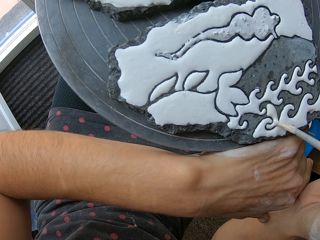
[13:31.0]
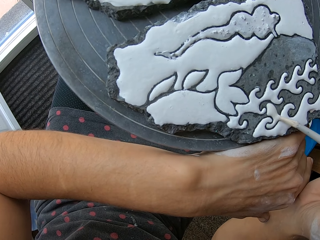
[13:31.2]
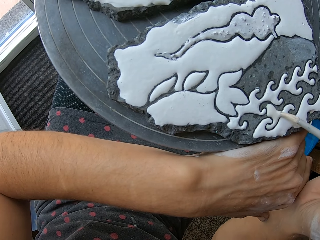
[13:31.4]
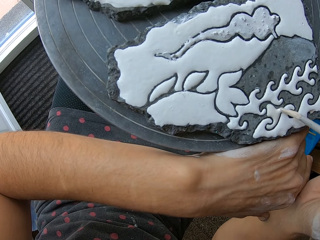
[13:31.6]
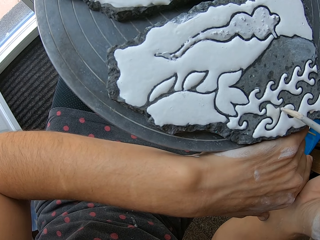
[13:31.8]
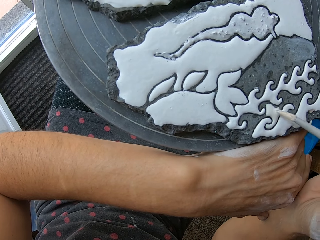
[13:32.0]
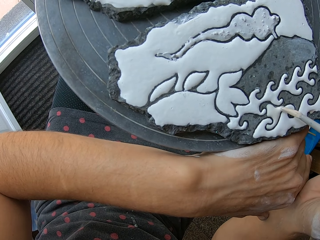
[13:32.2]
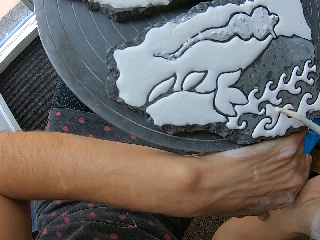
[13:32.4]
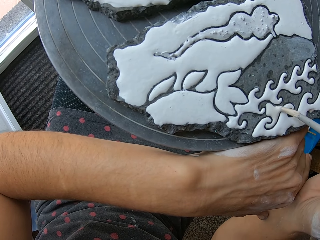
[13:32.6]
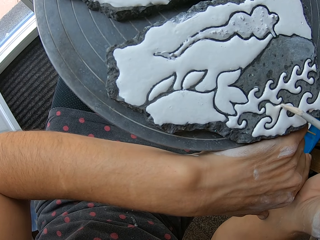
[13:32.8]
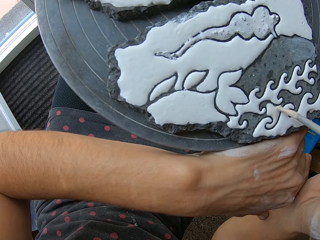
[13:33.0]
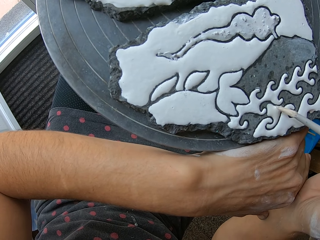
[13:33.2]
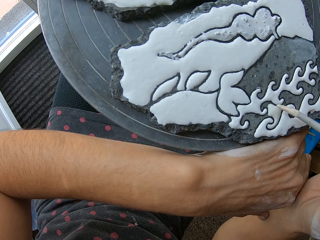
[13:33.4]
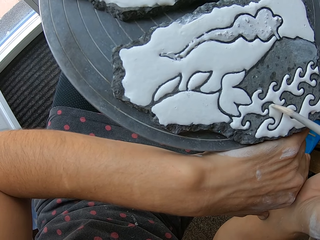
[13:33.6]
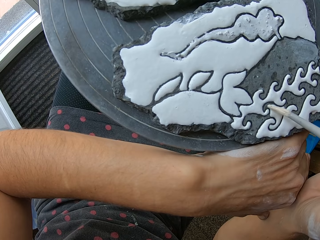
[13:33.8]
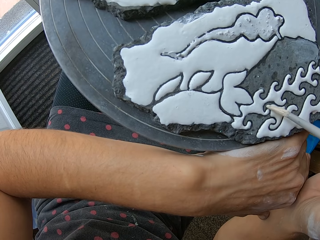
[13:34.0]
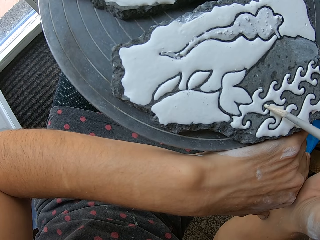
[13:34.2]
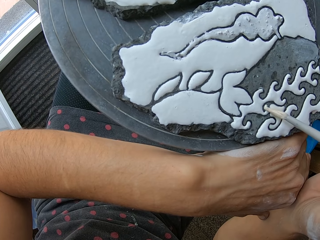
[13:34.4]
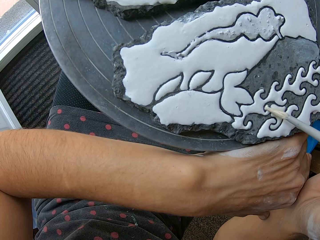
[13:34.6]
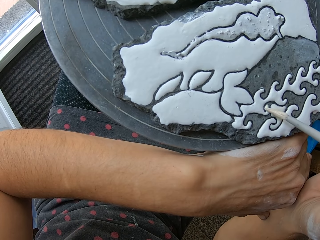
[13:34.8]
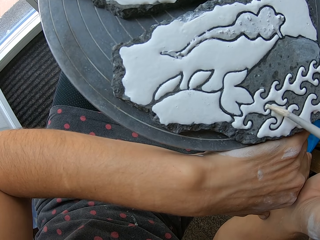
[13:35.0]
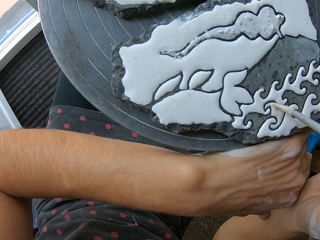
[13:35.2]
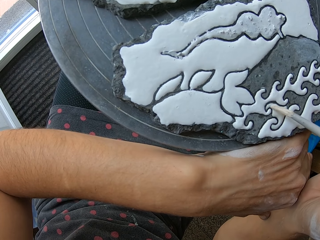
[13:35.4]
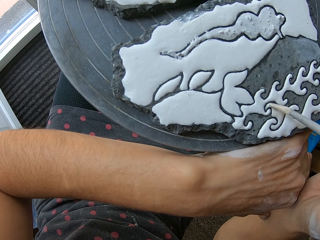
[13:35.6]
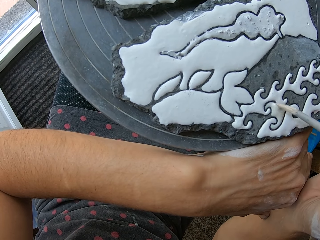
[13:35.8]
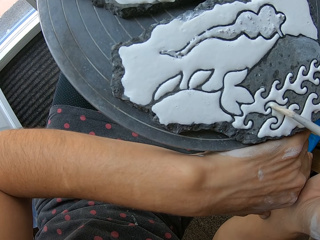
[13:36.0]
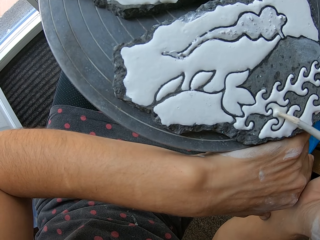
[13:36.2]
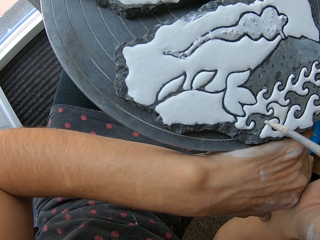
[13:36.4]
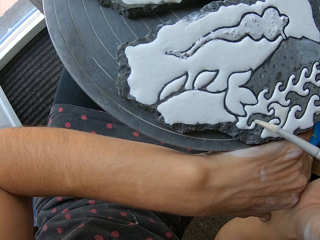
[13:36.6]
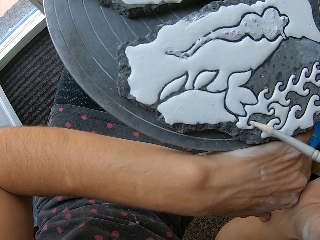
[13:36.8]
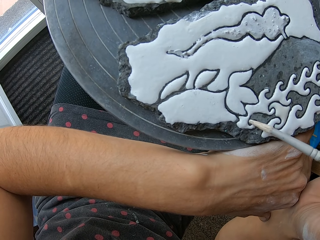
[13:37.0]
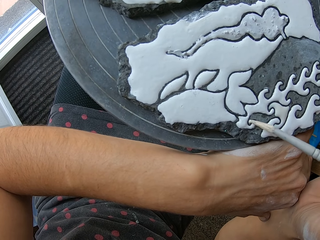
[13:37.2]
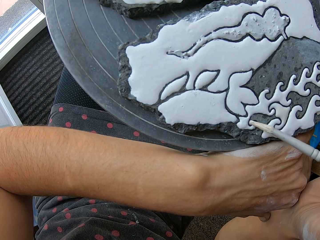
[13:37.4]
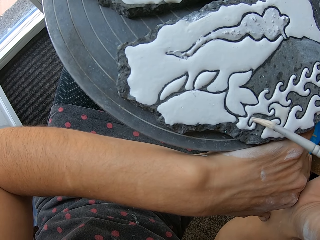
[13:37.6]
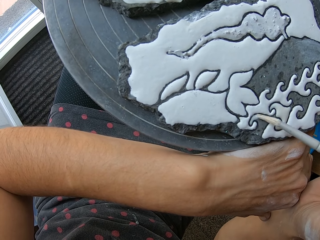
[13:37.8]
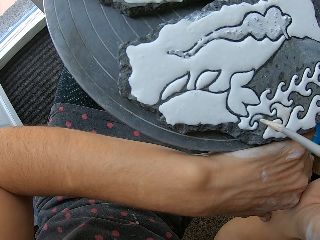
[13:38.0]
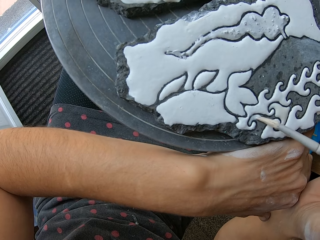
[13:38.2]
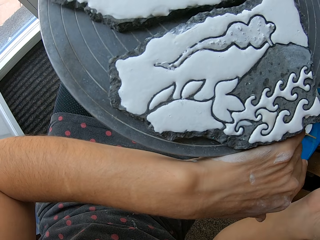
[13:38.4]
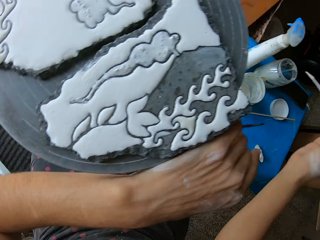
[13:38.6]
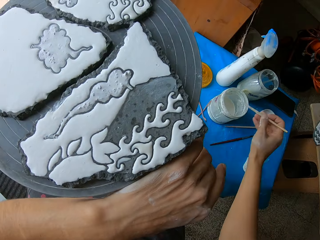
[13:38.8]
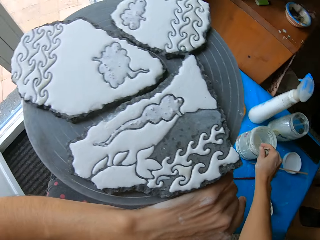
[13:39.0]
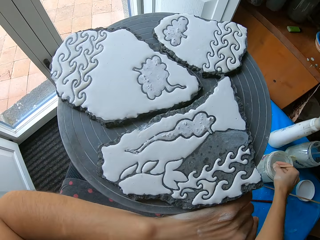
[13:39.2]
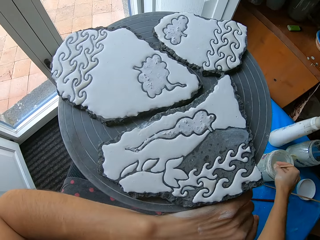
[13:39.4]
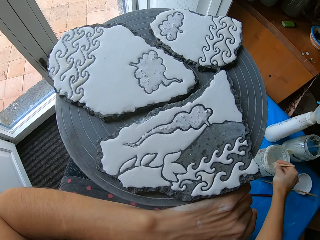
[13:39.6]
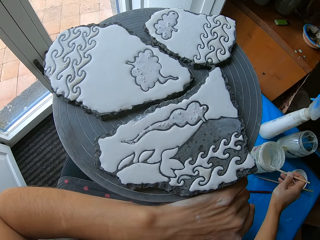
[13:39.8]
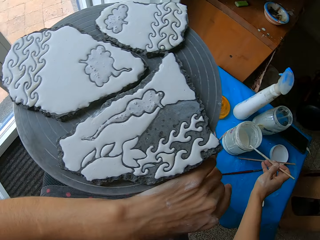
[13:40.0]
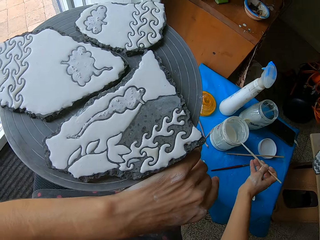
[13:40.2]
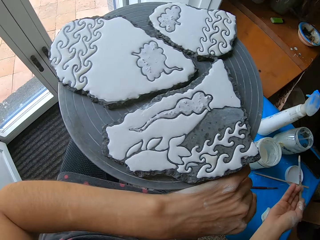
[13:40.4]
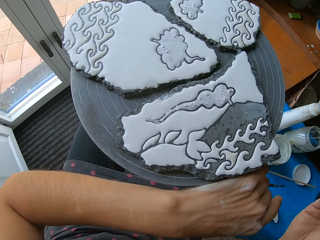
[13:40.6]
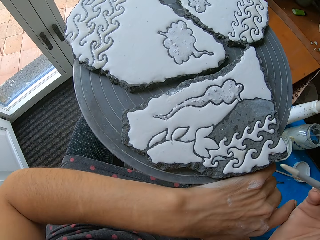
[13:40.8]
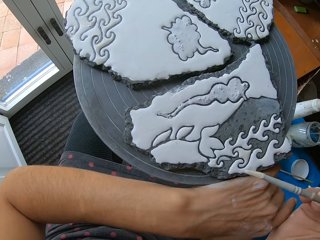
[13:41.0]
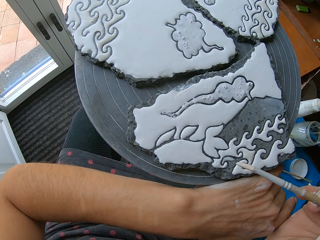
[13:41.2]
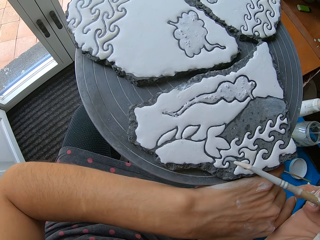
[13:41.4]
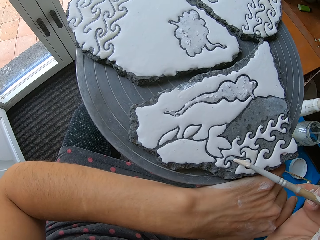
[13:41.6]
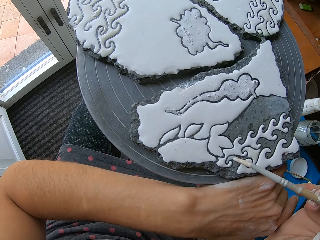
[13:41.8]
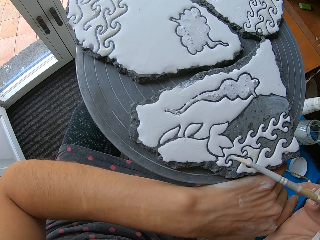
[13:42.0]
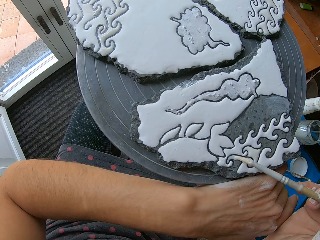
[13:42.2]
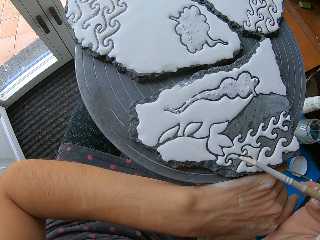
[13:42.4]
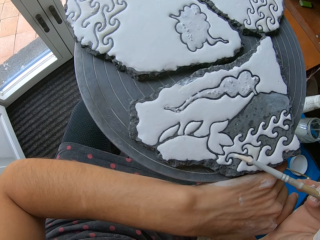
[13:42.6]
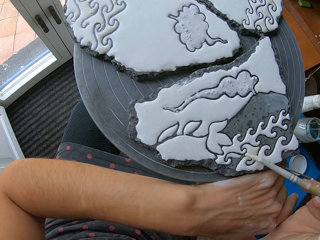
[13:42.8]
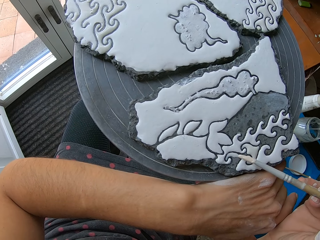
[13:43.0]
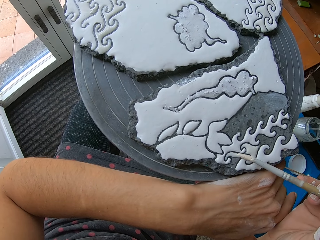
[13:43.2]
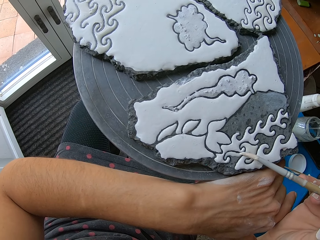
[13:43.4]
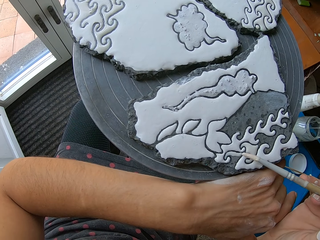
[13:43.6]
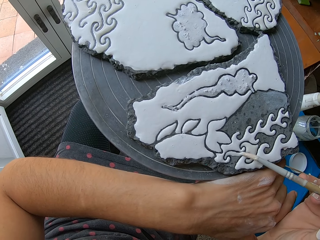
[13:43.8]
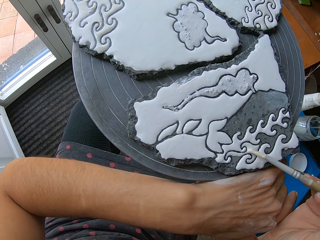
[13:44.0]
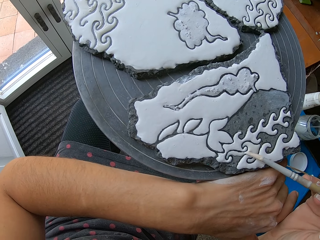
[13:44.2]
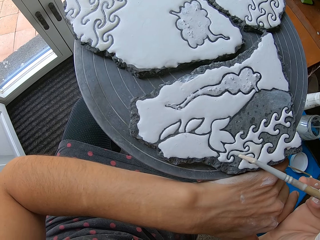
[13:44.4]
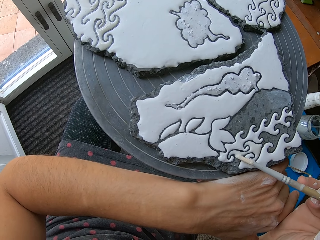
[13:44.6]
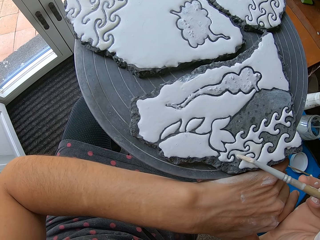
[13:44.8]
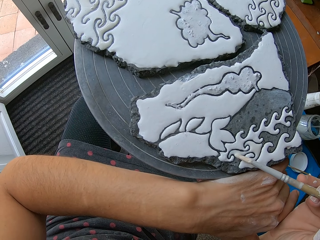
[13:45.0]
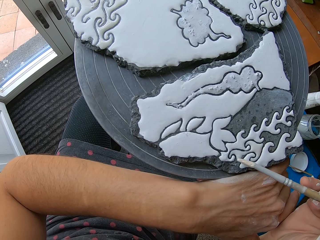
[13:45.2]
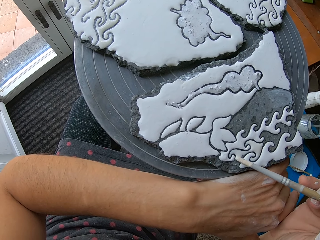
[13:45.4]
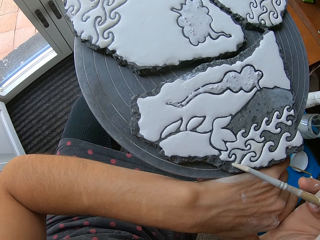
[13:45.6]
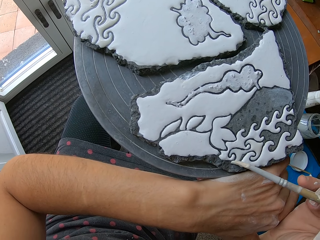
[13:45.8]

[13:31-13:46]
The camera wearer stirs the paint in the container on the table with the paint brush in her right hand. She dips the paint brush in the paint. She takes paint from the container with the paint brush in her right hand. She paints the clay work on the table stand with the paint brush in her right hand.

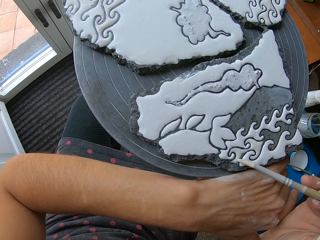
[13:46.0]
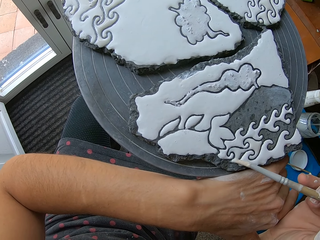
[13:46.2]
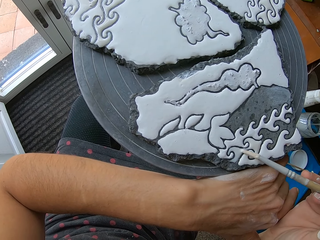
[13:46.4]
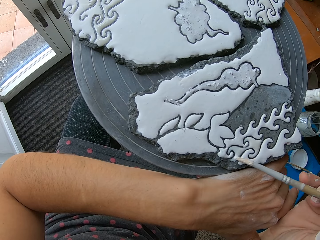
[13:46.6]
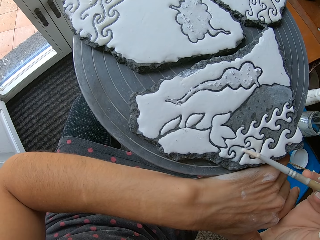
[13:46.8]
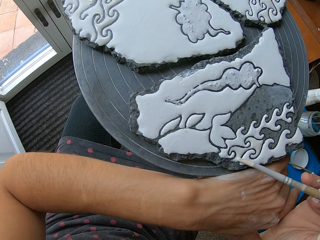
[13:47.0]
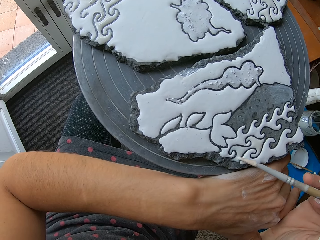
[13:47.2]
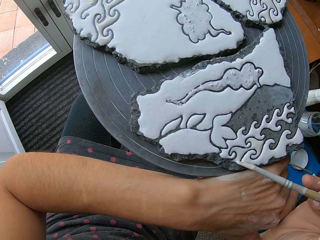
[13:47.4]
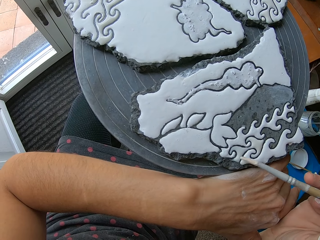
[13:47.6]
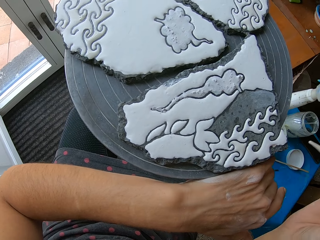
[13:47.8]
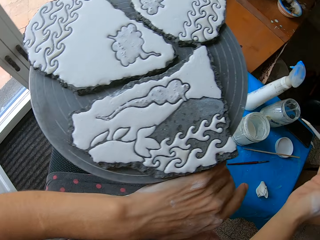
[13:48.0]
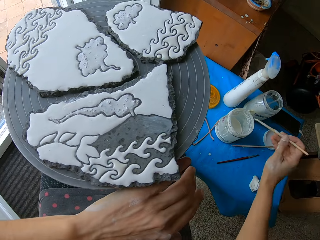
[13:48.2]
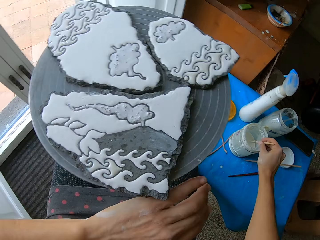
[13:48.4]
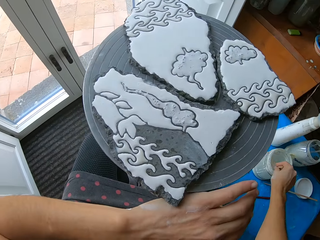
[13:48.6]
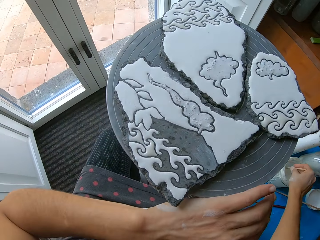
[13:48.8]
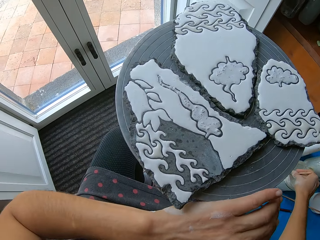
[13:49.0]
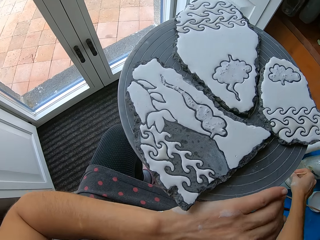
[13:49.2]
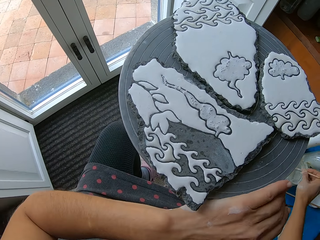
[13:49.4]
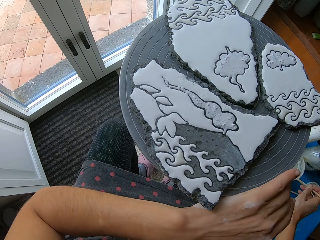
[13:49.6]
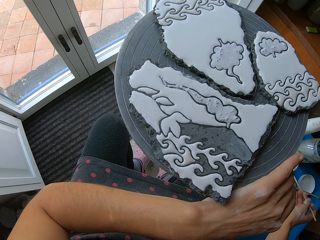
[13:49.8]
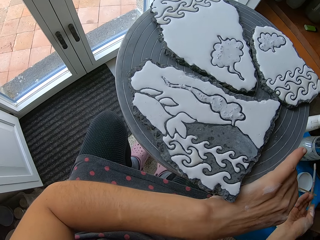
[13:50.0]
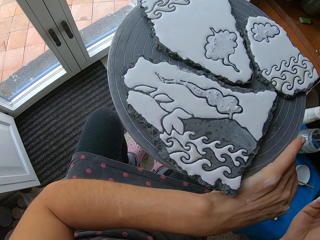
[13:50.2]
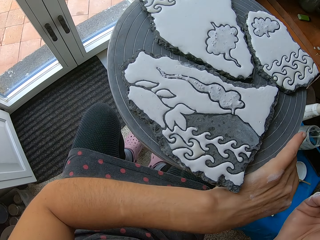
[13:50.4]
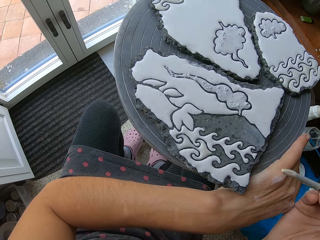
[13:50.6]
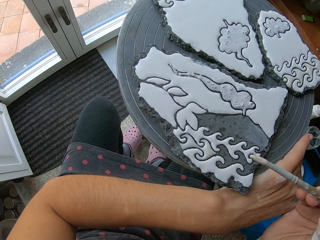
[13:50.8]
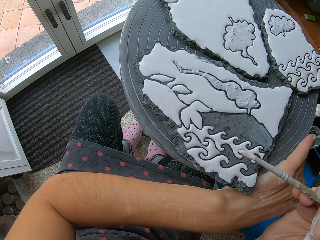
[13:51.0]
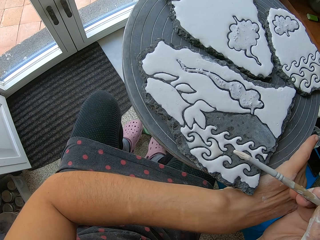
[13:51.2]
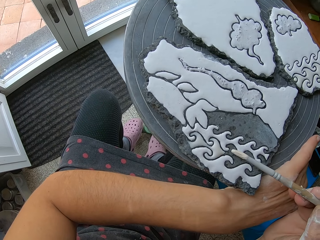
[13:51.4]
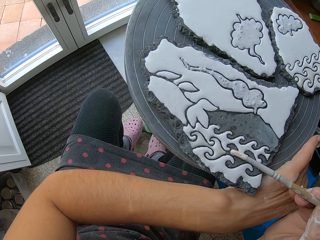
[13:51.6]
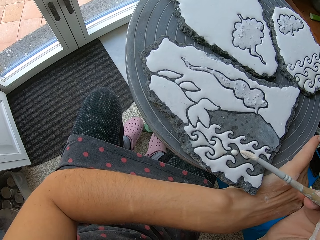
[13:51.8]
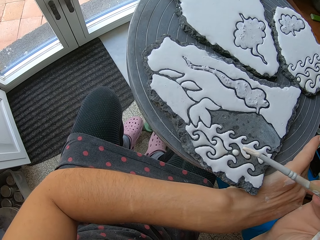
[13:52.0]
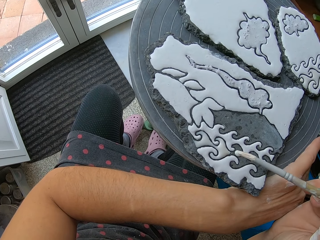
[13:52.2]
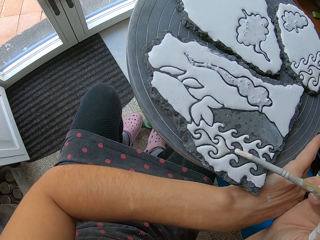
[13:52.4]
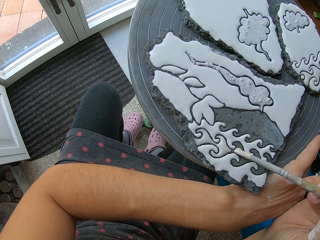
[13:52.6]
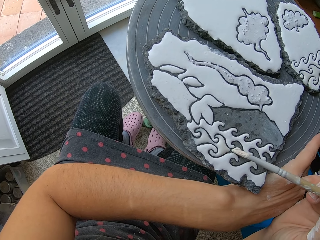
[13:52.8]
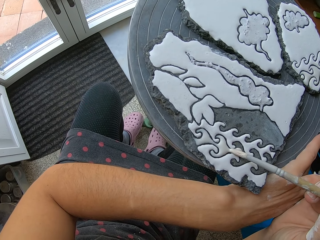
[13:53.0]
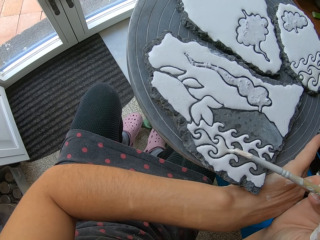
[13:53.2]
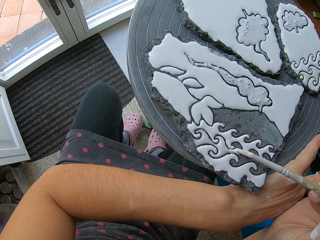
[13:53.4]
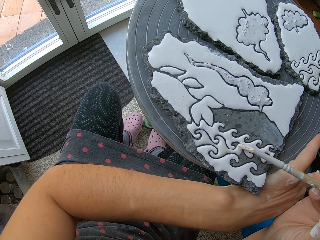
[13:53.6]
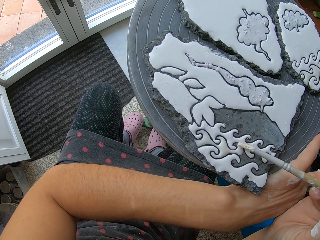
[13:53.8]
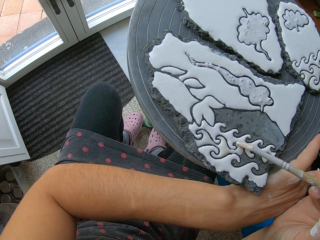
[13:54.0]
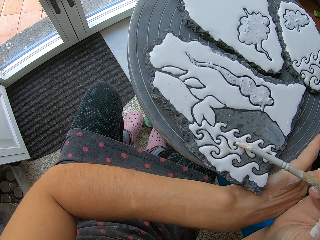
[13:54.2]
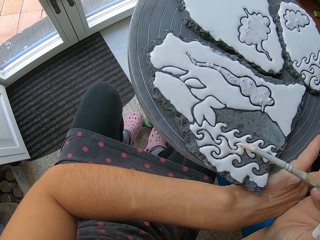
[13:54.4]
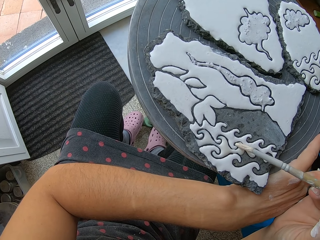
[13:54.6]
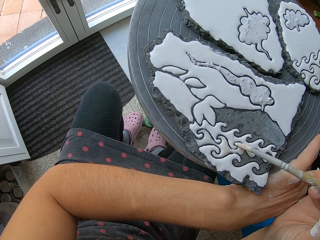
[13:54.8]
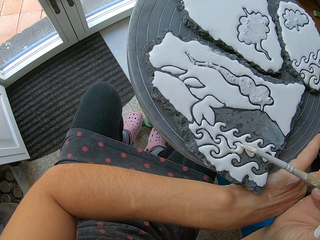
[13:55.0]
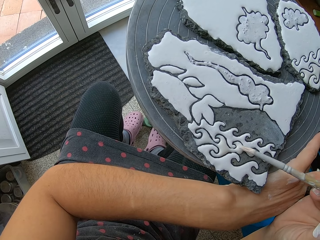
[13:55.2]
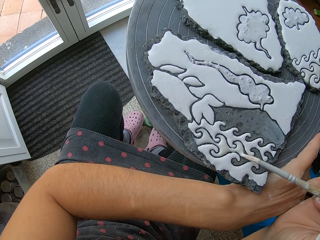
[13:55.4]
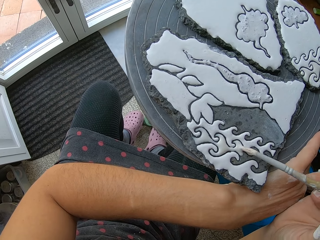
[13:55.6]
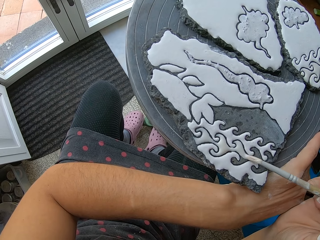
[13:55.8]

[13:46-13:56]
The camera wearer dips the paintbrush into the paint container with his right hand. He paints the stone with the paintbrush in his right hand.
